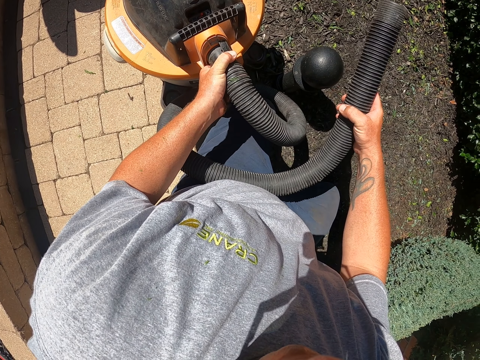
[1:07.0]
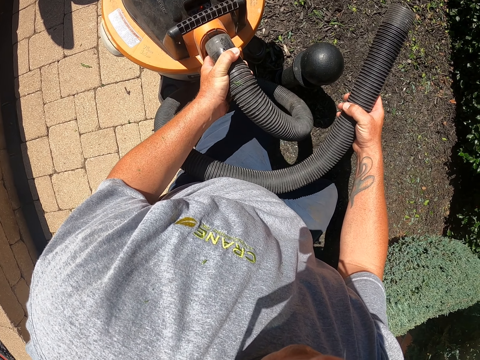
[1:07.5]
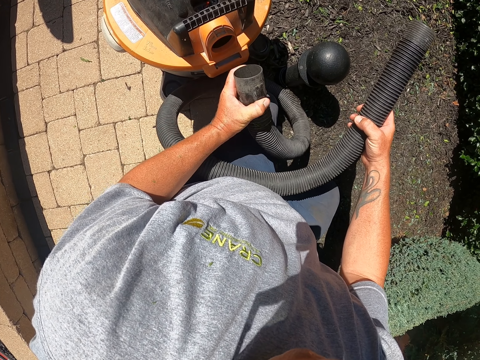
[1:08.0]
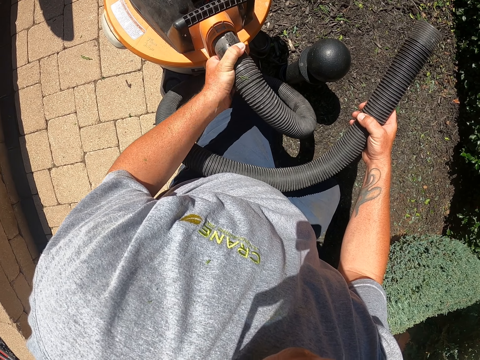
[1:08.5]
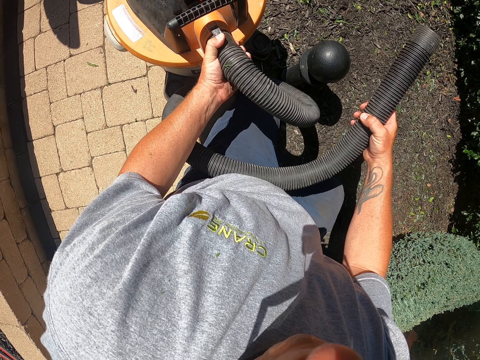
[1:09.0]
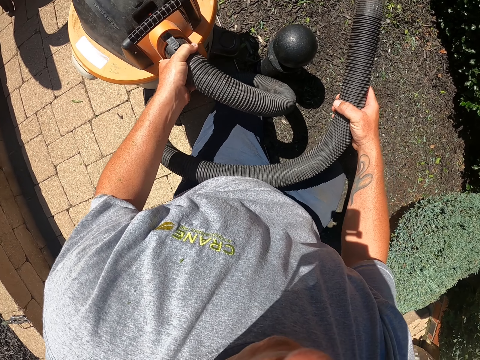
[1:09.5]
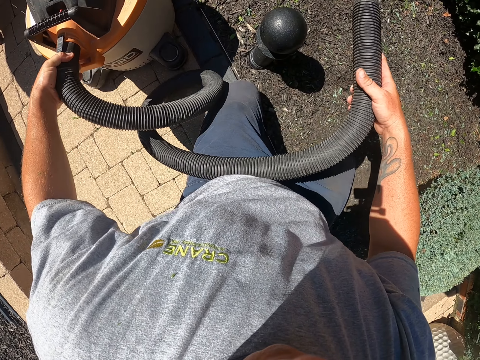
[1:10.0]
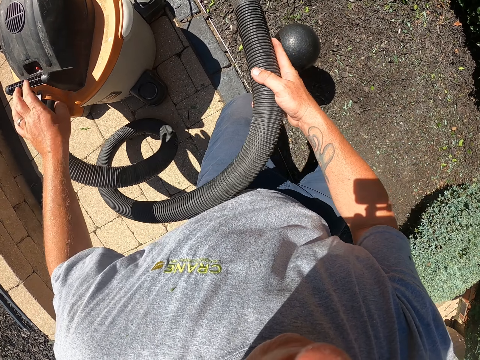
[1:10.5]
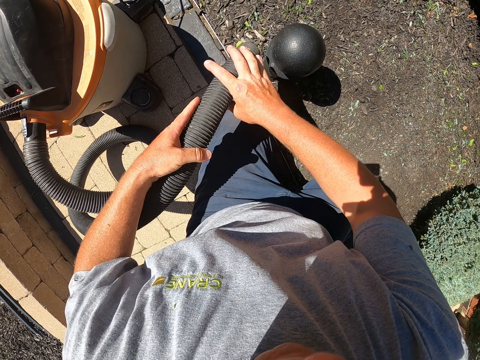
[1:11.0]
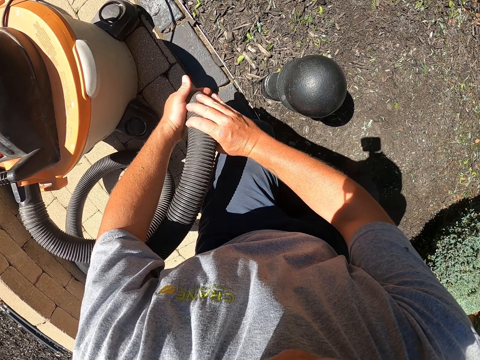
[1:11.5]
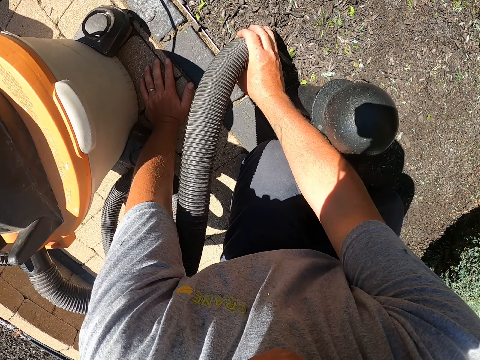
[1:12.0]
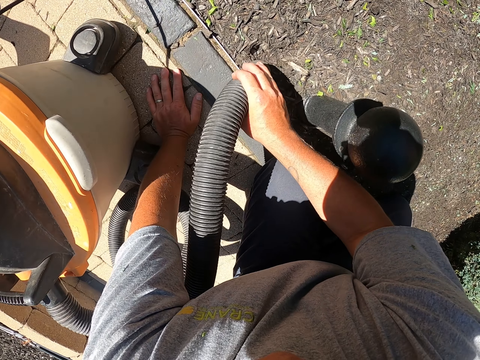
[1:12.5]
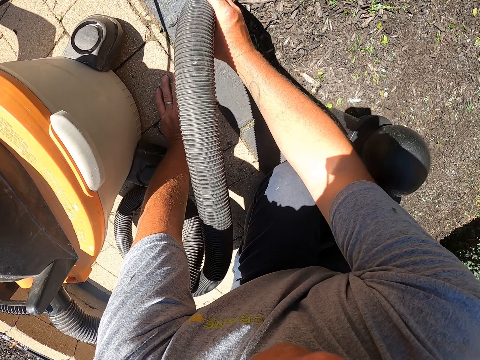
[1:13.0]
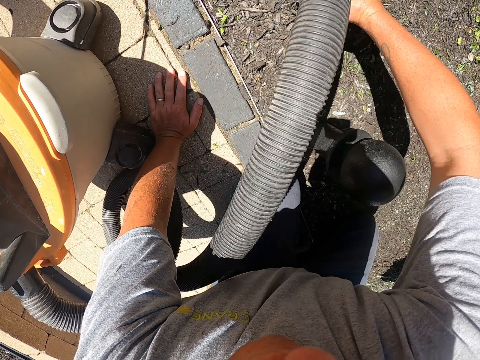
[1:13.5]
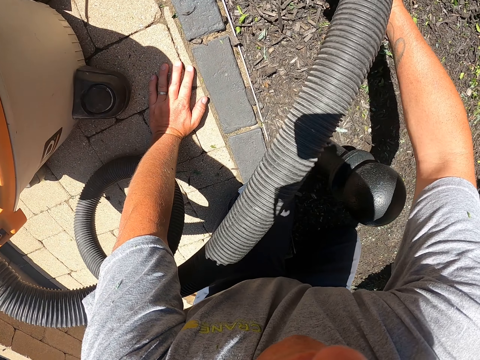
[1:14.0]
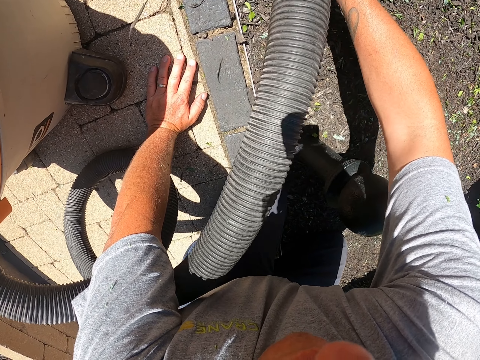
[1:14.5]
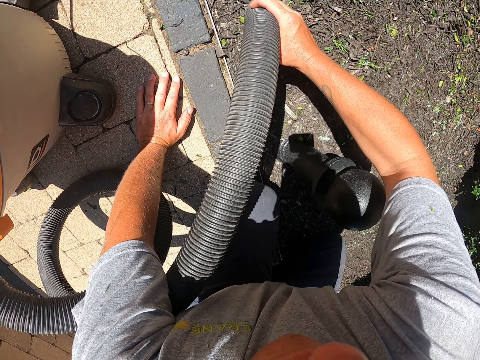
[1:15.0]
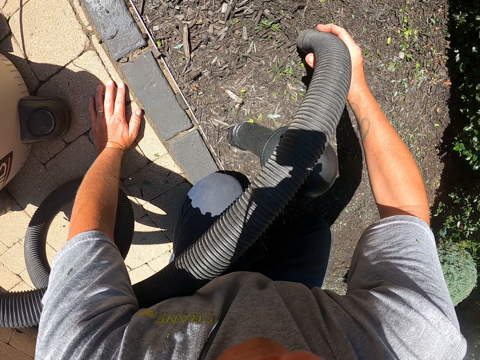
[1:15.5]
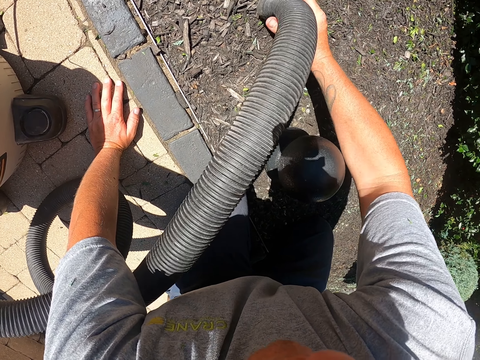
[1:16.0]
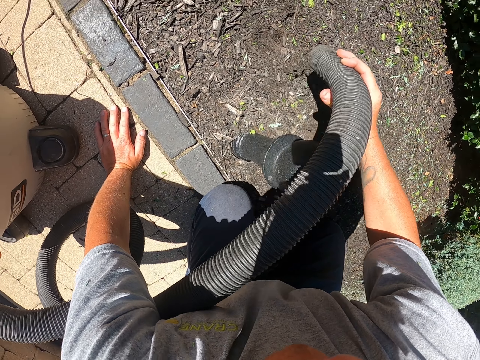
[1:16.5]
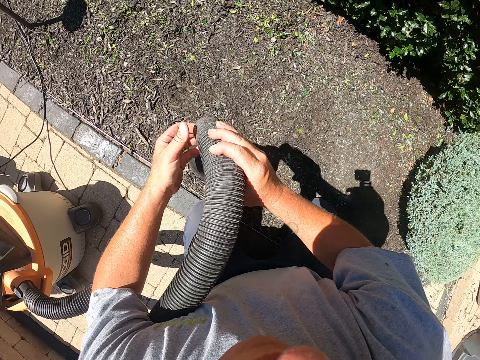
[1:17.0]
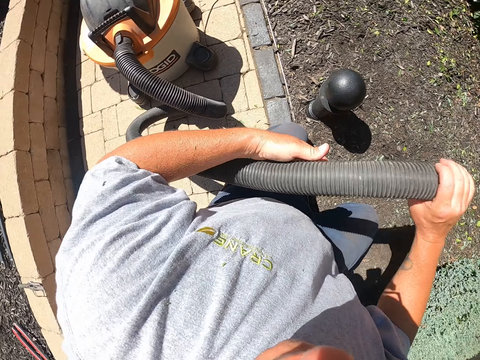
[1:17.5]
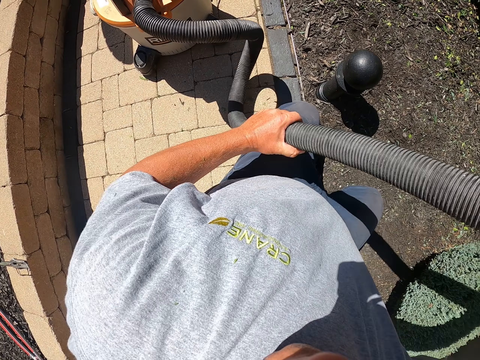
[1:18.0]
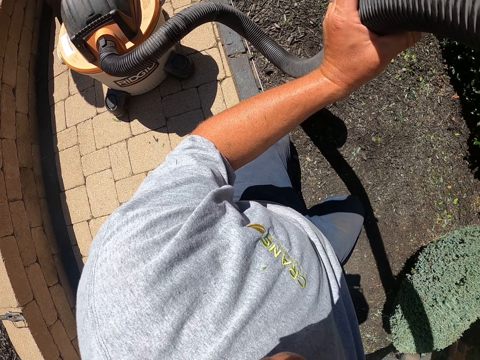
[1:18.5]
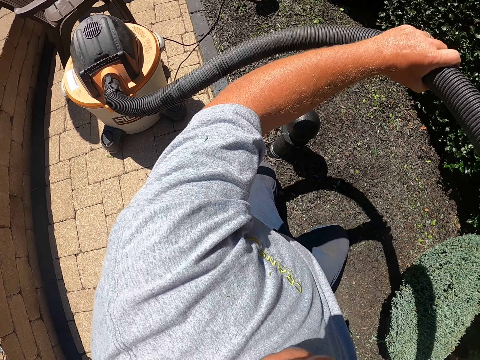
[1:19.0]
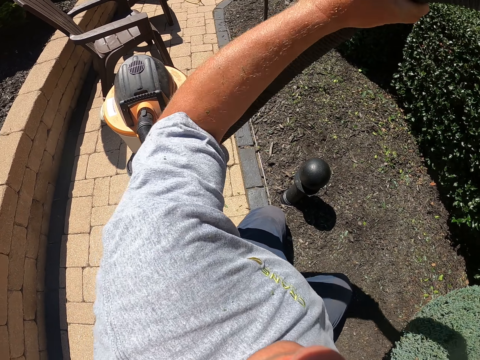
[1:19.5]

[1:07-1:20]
The camera wearer connects the pipe to the vacuum cleaner. He pushes the vacuum cleaner with his left hand. He touches the pipe. He holds the pipe with both hands. He cleans the garden with the garden vacuum. He puts his left hand on the ground. He touches the pipe. He holds the pipe with both hands. He pulls the pipe. He shakes the pipe.

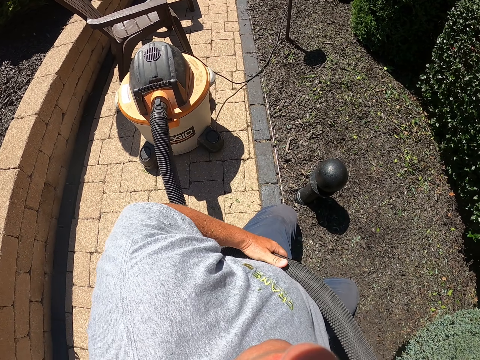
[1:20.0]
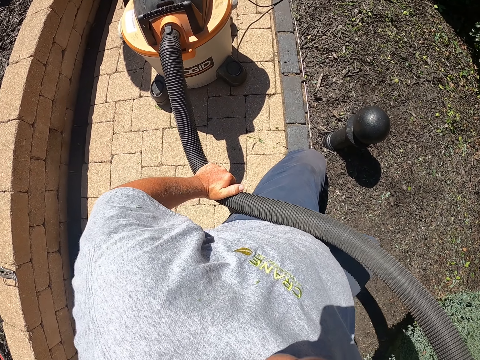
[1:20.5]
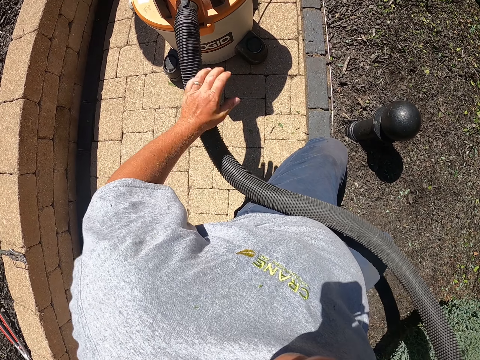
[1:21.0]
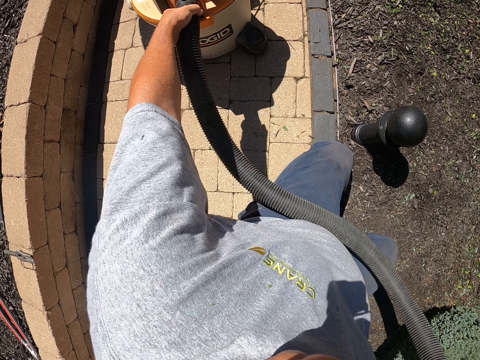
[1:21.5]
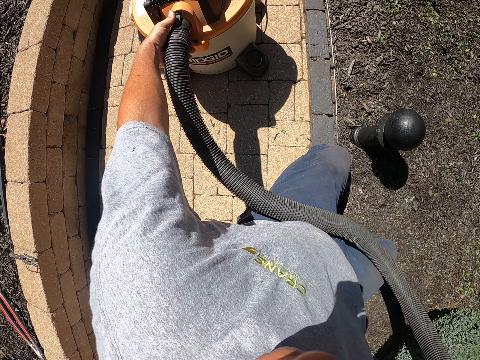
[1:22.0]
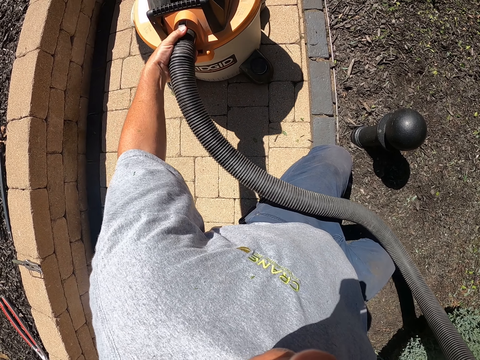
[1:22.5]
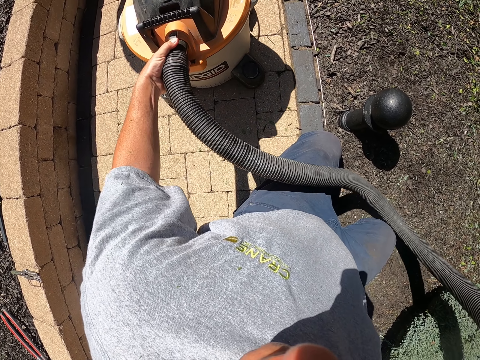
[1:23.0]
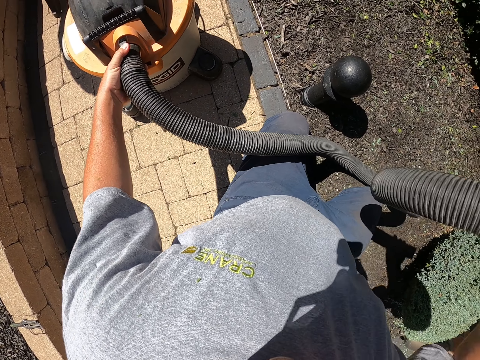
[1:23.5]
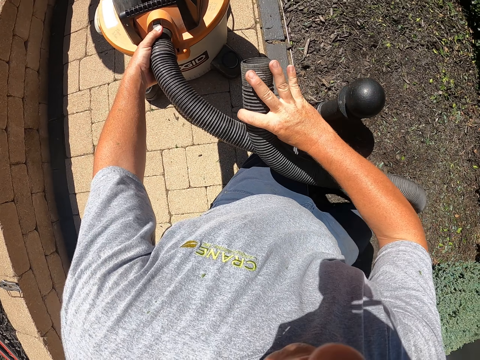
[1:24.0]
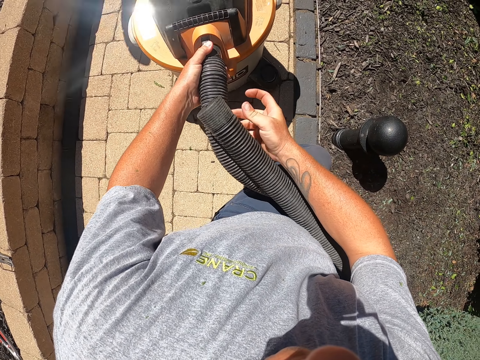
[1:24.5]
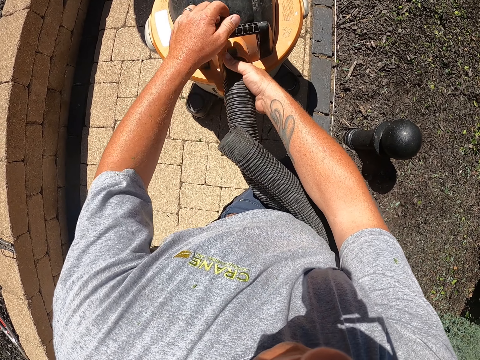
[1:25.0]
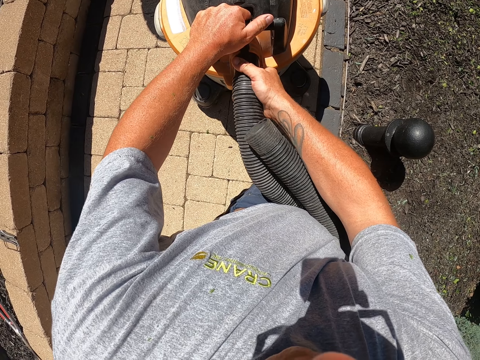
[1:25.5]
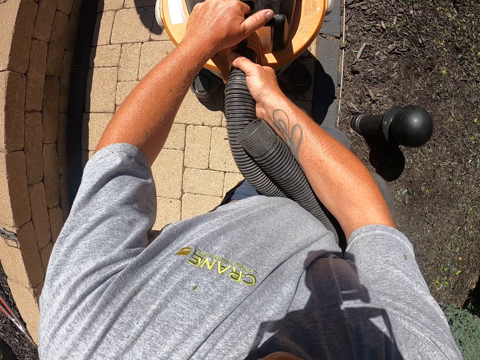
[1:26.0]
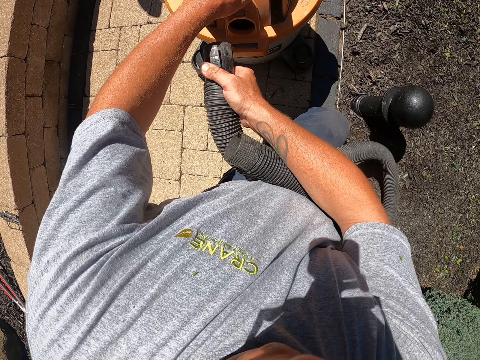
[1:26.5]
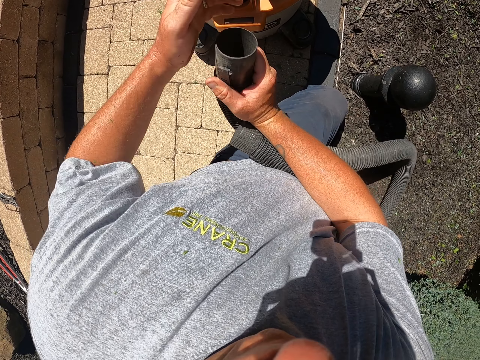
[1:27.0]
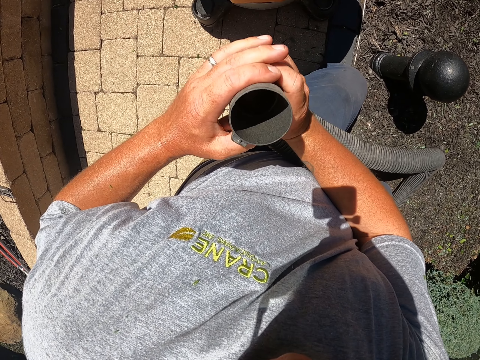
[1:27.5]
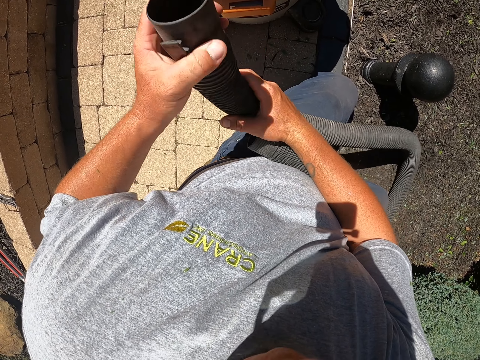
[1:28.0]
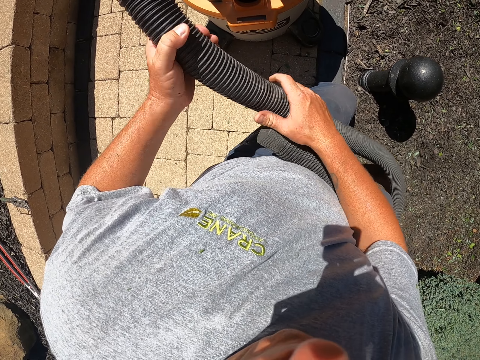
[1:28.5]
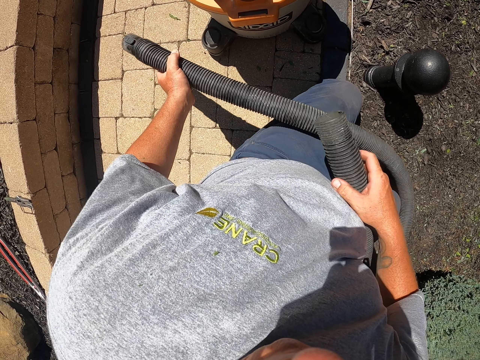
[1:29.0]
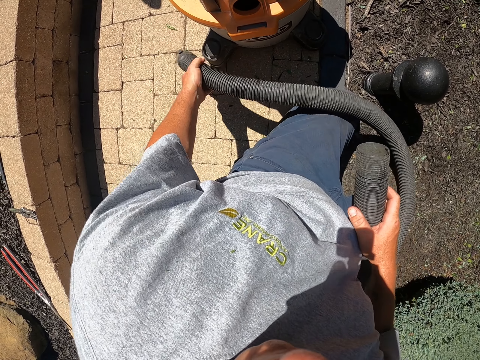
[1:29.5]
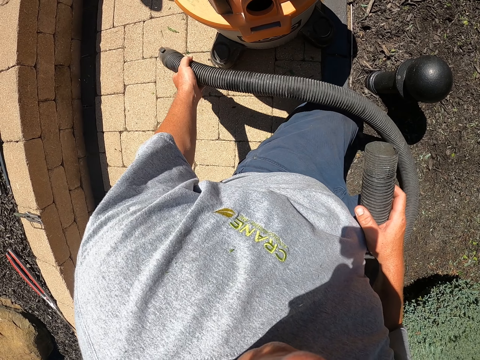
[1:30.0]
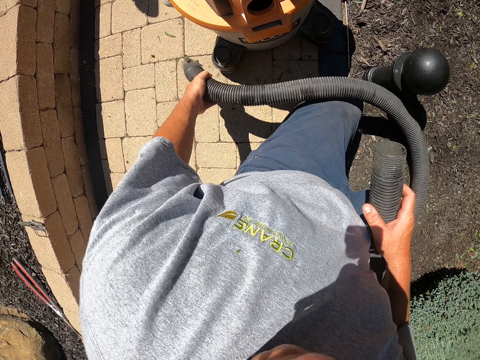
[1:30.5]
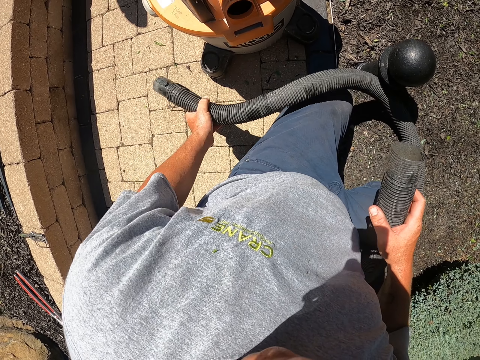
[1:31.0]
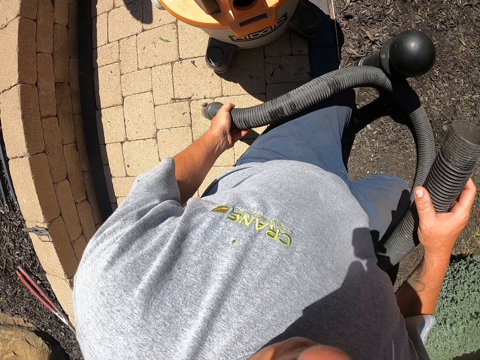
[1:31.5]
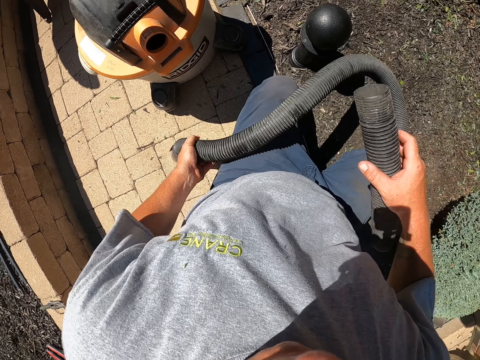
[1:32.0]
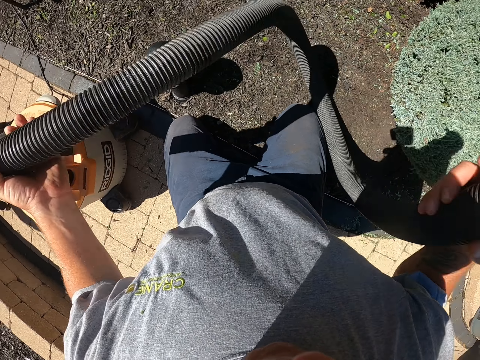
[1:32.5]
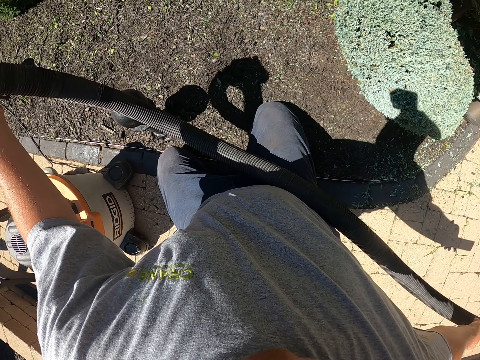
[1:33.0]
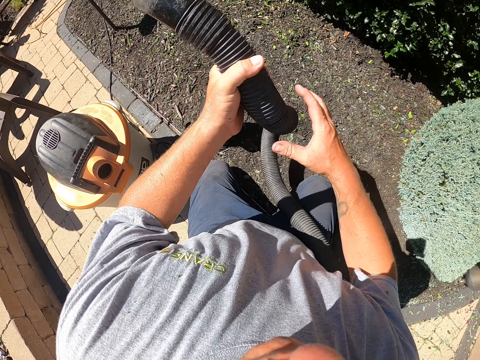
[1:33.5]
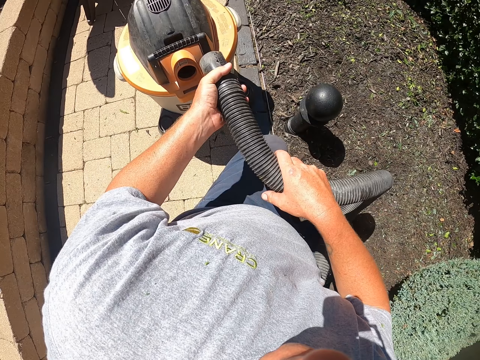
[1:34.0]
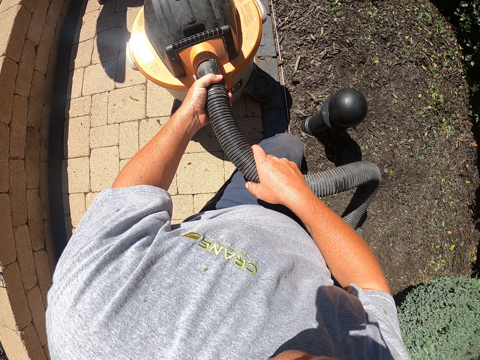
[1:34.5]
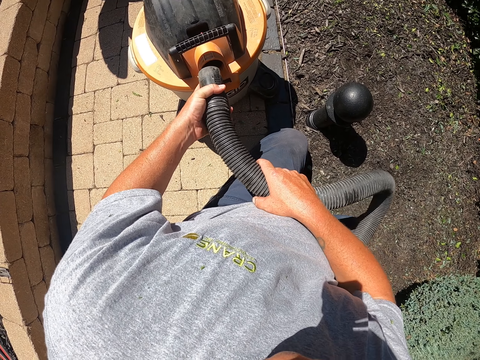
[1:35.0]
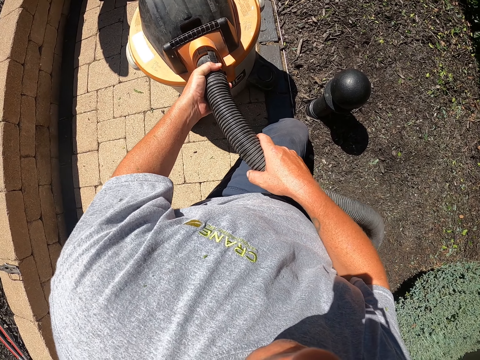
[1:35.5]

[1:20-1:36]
The camera wearer puts the pipe on the lap. They disconnect the pipe from the vacuum cleaner. They remove the pipe from the vacuum cleaner. They look inside the pipe. They hit the pipe on the floor. They hit the pipe on the vacuum cleaner. They throw the pipe. They hold the pipe. They connect the pipe to the vacuum cleaner. They connect the pipe to the vacuum cleaner again.
